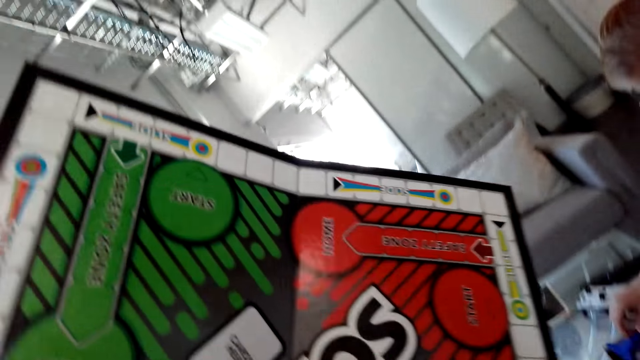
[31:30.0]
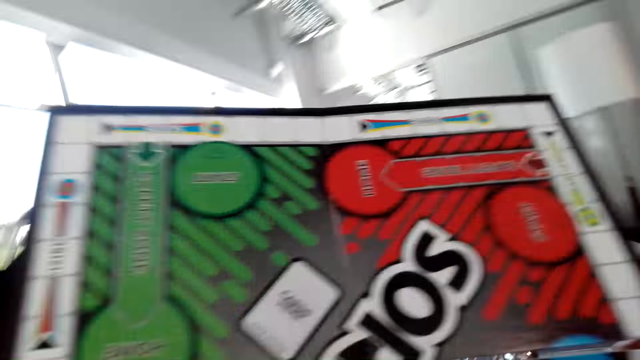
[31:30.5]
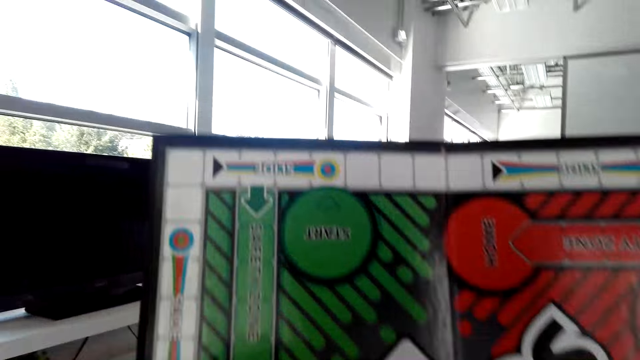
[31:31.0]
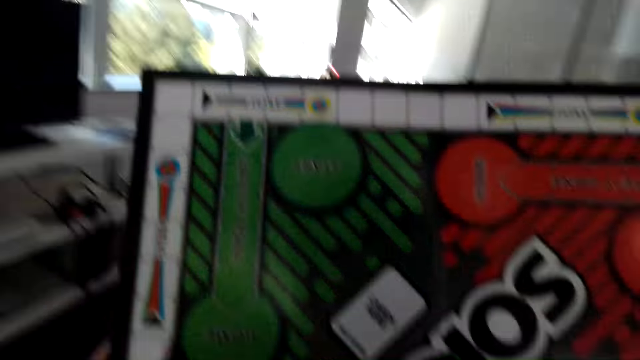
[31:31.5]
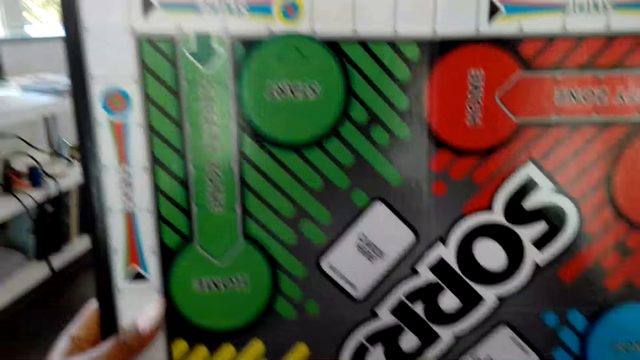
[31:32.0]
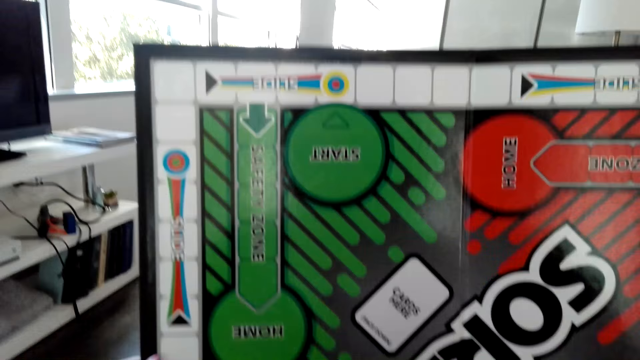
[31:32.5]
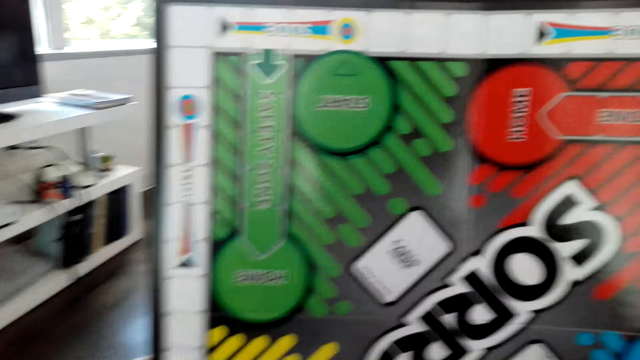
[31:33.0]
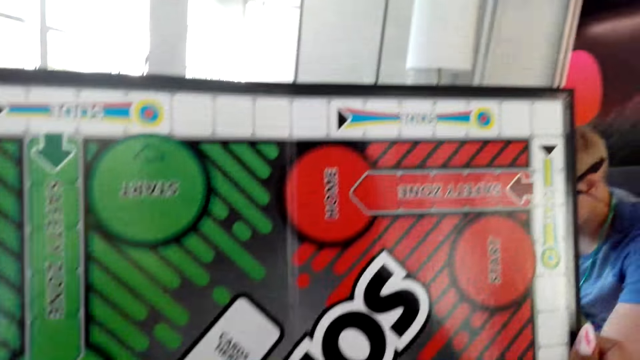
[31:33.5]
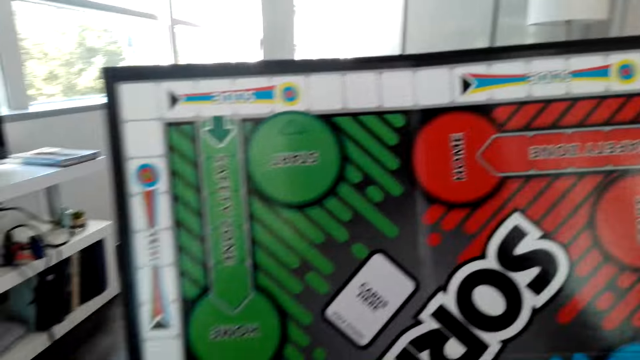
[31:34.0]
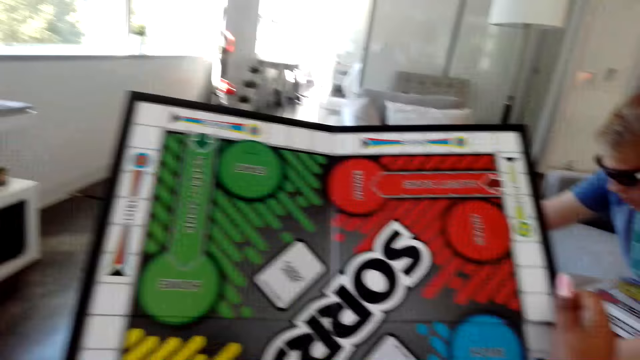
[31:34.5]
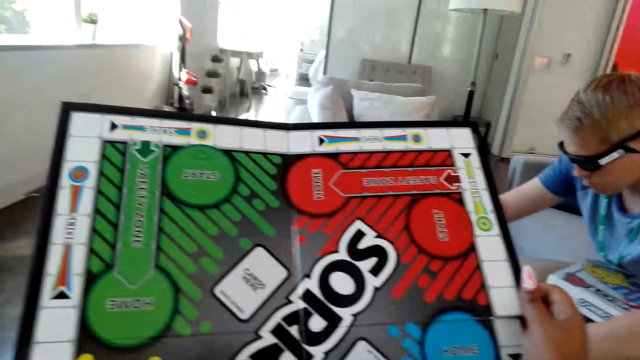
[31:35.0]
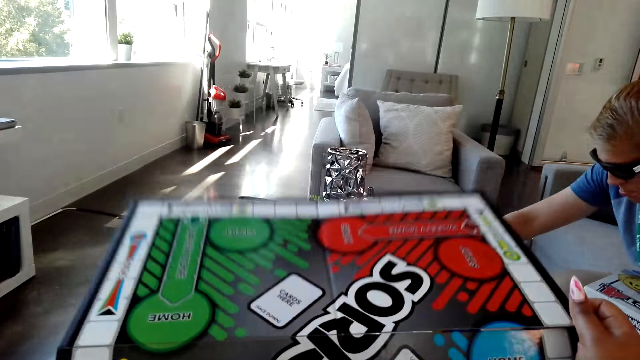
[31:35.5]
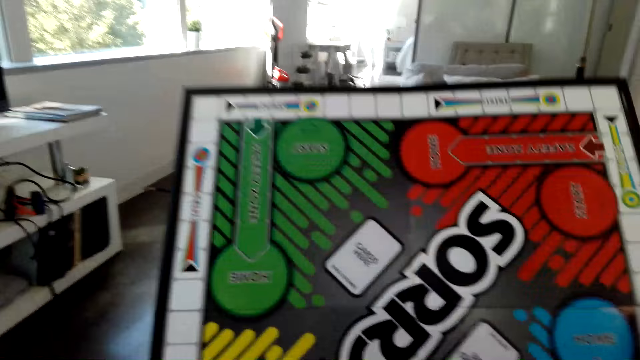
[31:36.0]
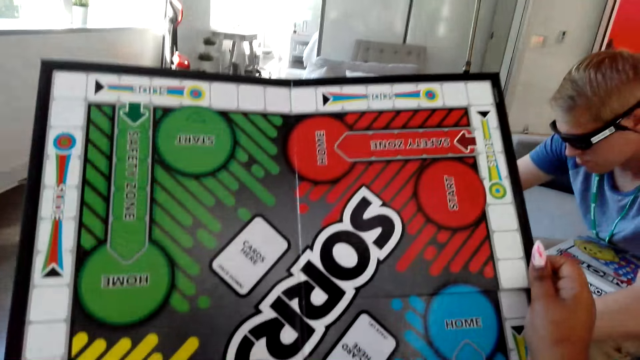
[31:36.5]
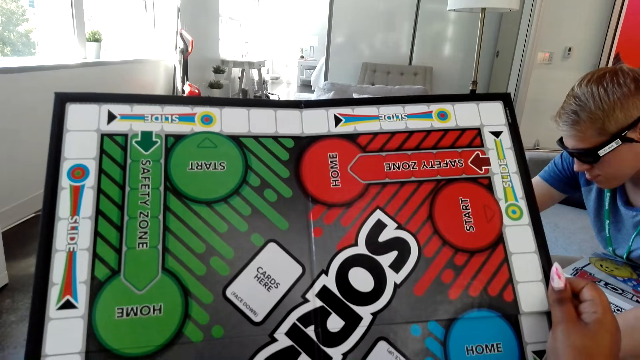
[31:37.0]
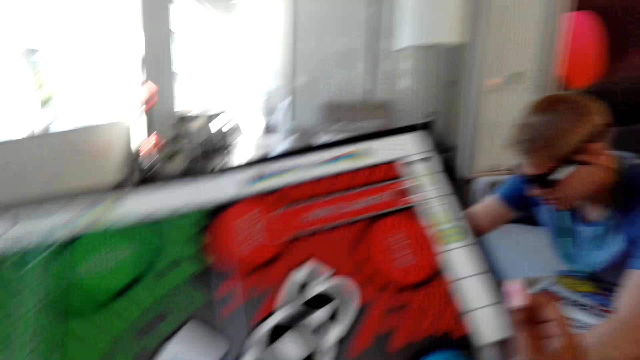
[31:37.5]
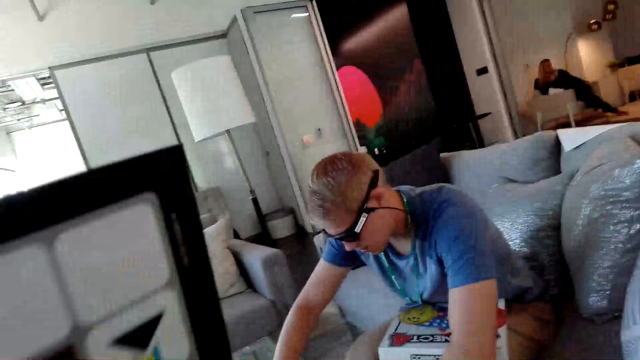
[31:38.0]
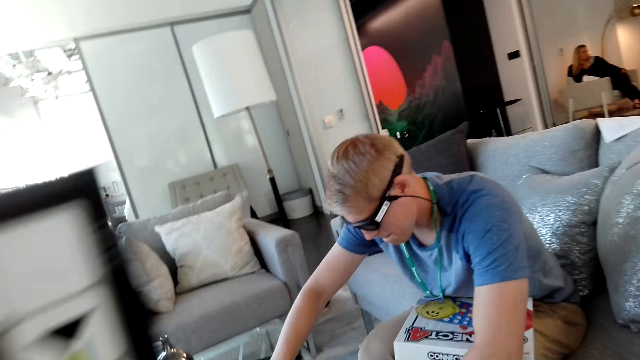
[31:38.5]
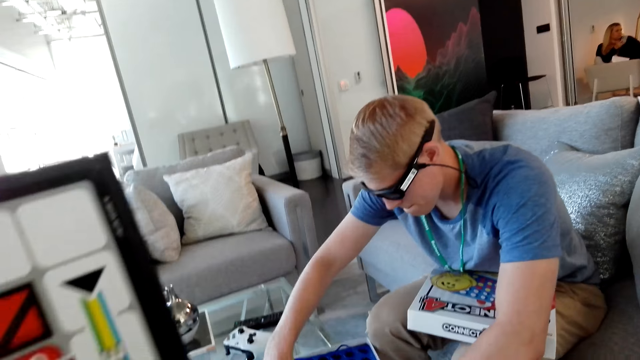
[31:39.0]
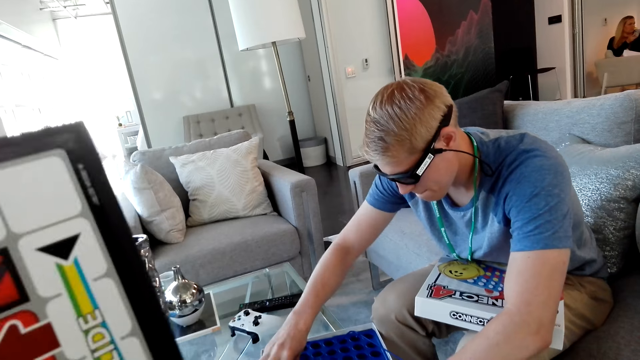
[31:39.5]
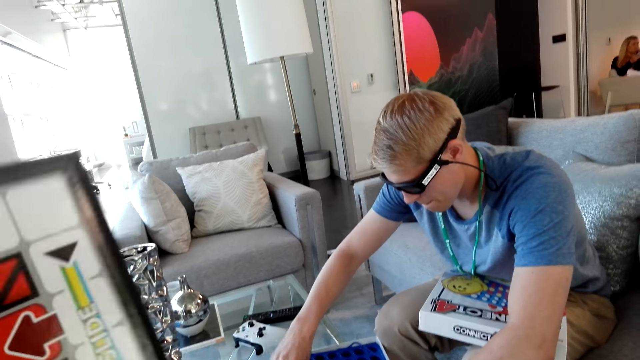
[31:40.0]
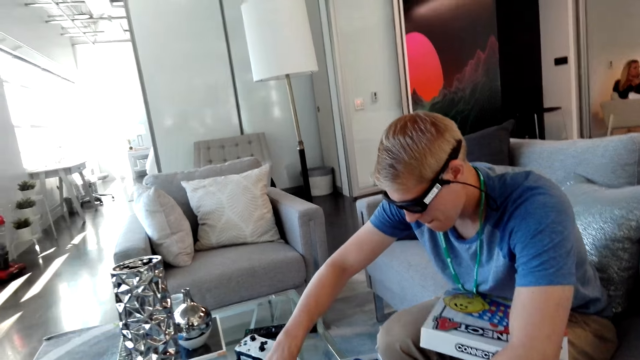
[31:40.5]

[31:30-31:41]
The camera wearer holds a box. They look at the board. A man arranges the items in the box.

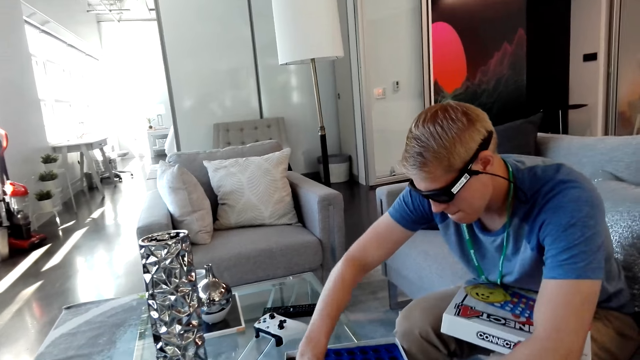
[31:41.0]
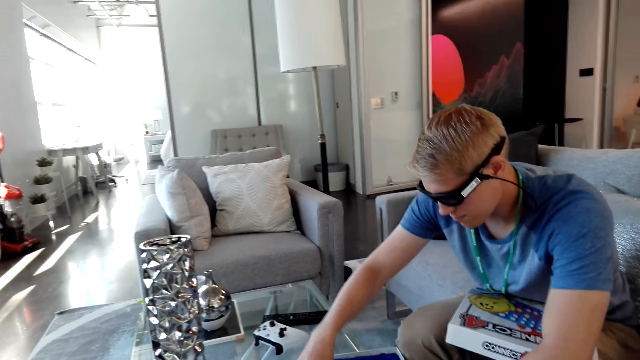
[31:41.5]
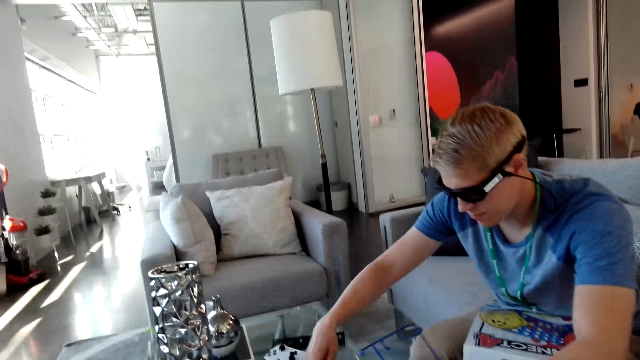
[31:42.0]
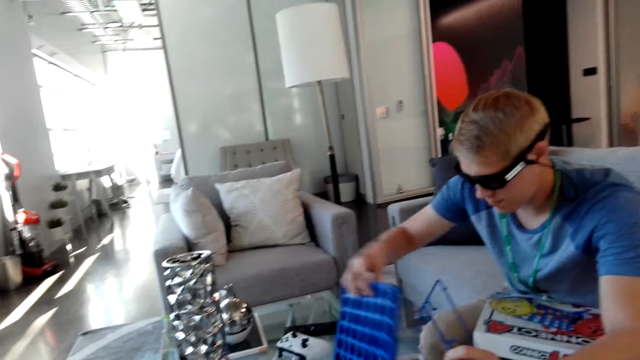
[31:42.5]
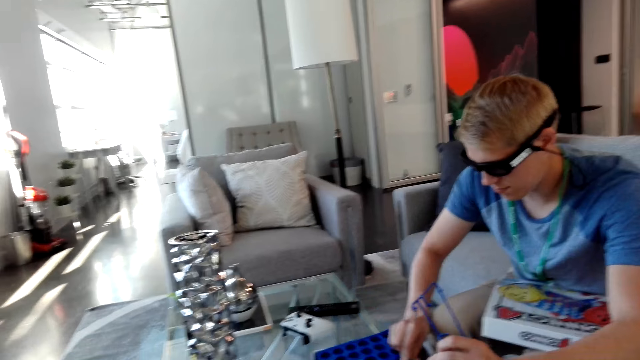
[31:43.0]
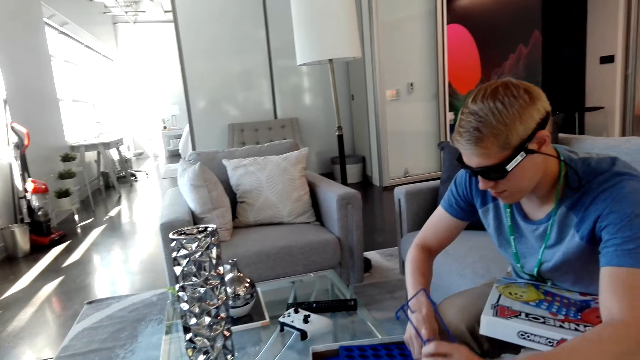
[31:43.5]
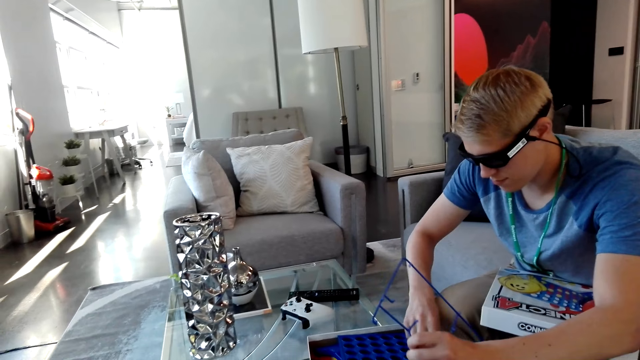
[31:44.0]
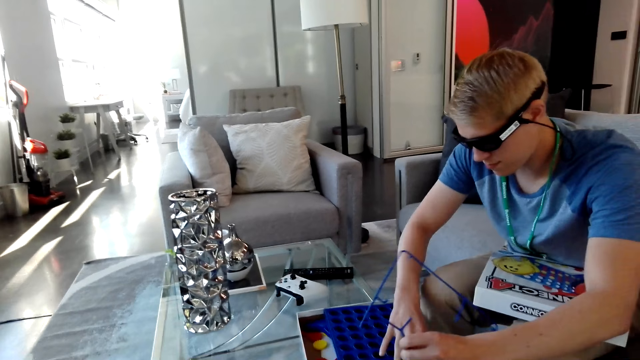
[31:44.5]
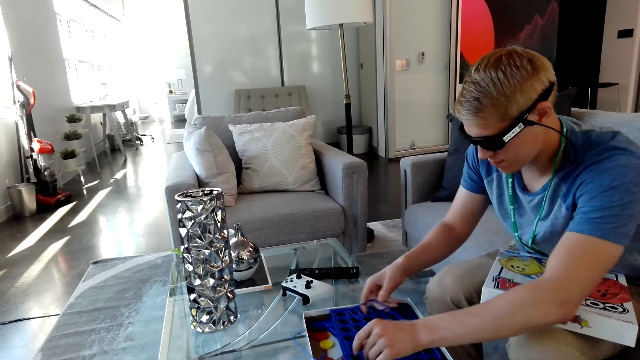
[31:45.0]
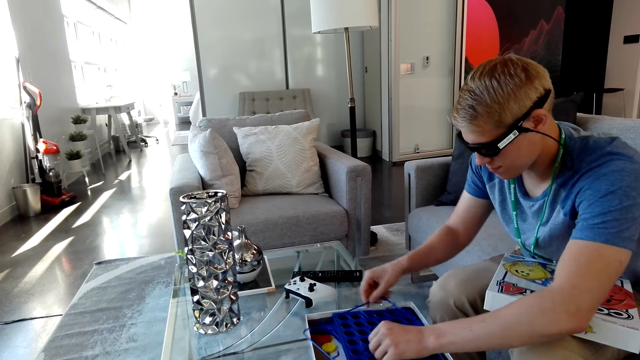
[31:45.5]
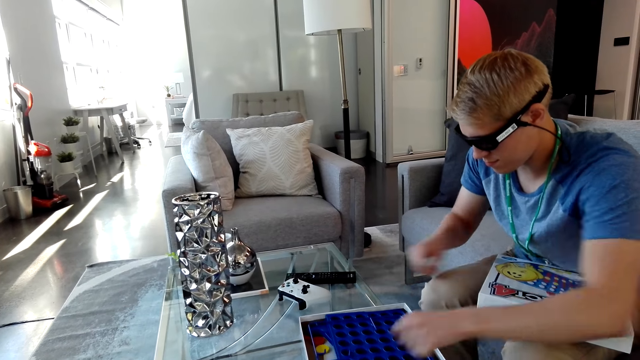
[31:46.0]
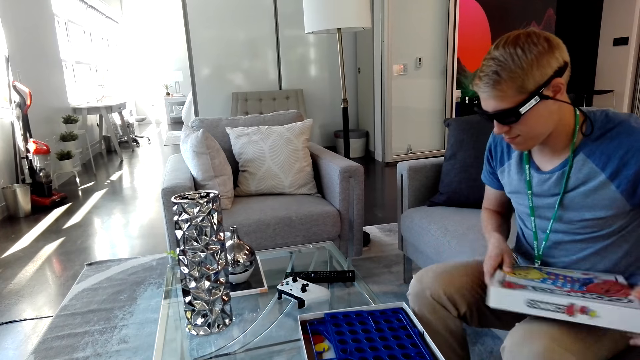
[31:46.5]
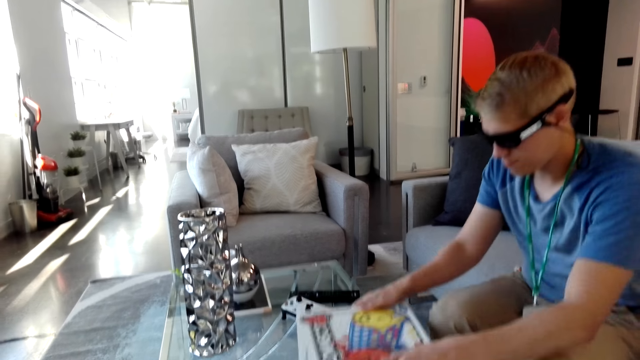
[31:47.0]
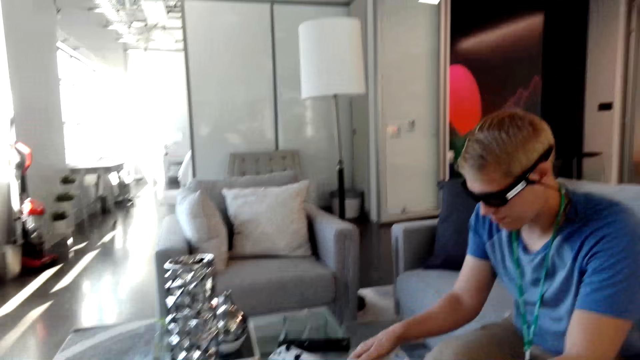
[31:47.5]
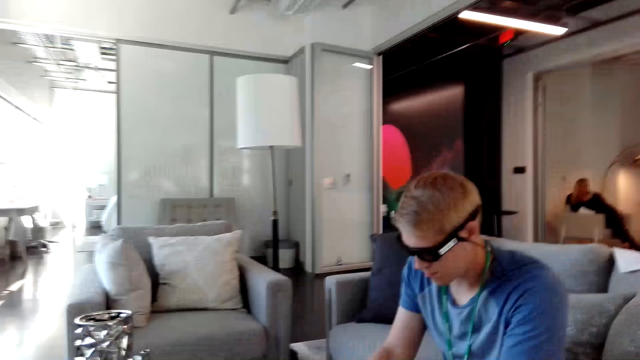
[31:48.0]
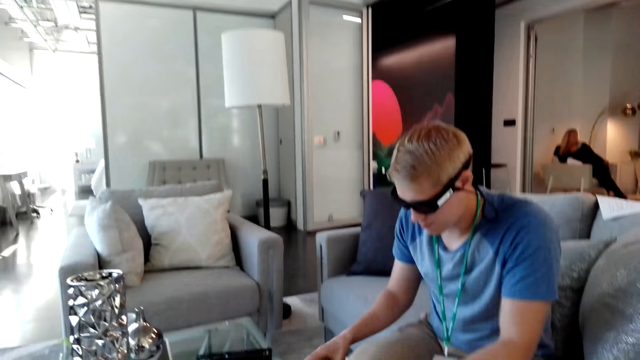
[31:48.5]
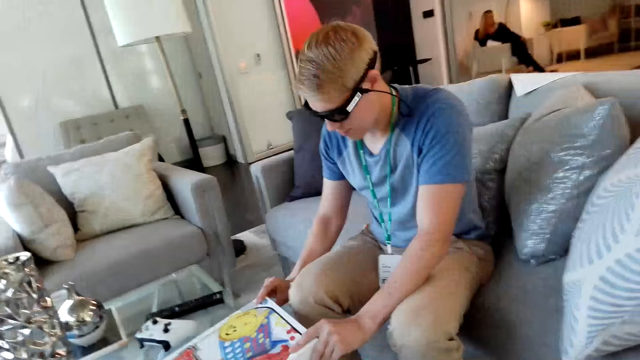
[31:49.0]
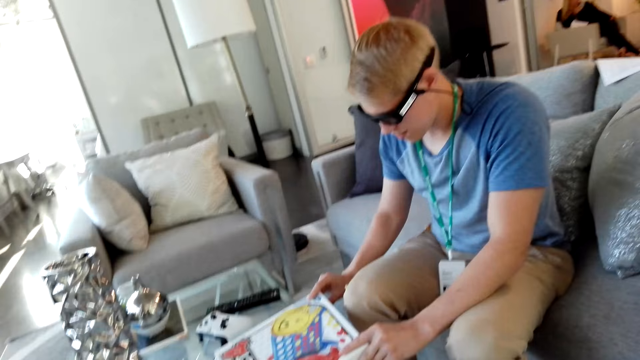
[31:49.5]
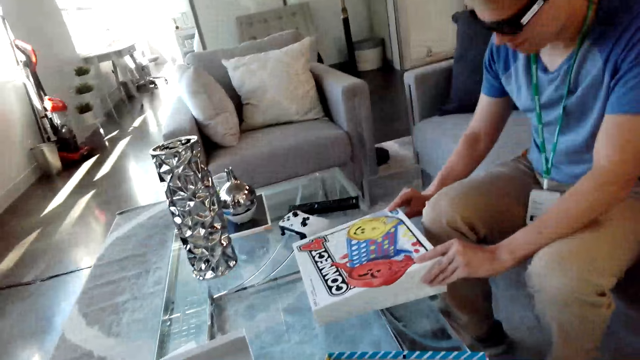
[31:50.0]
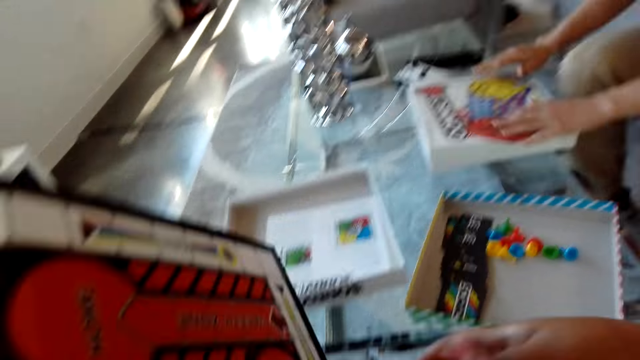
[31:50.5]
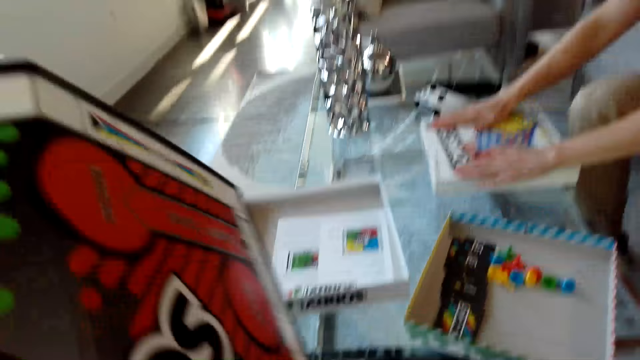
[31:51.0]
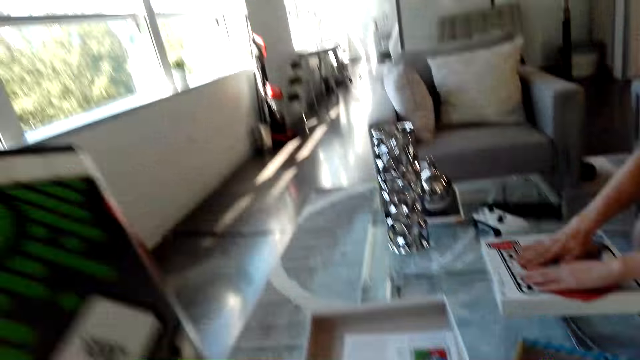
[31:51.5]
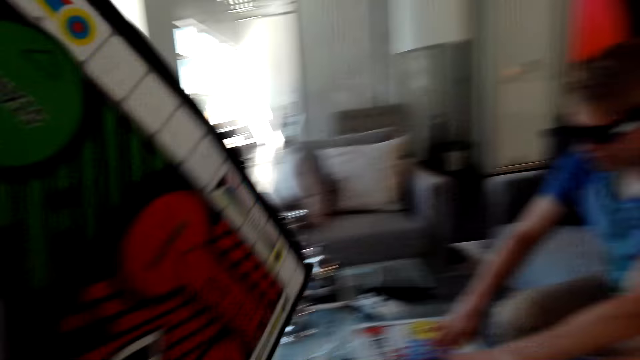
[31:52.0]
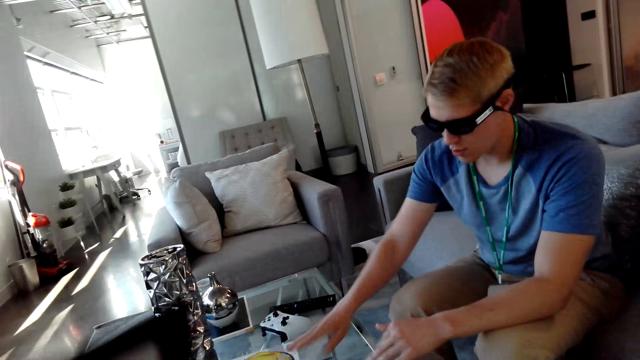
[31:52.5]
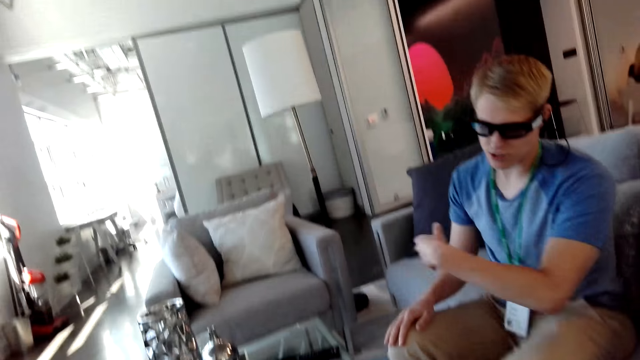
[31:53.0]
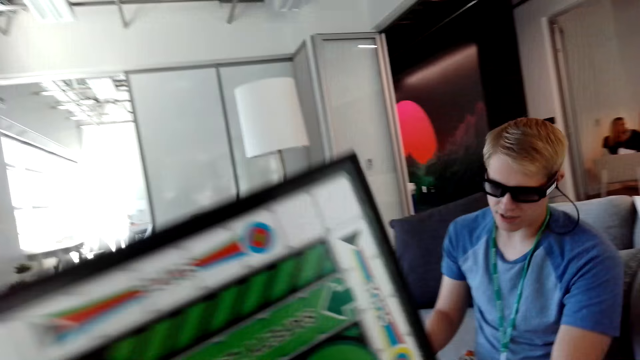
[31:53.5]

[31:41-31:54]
A man holds the suspended grid. The man holds the box and puts the box on top of the plastic holder. The man covers the box. The camera wearer talks. The man presses the box. The camera wearer lifts the board. The man talks to the camera wearer.
